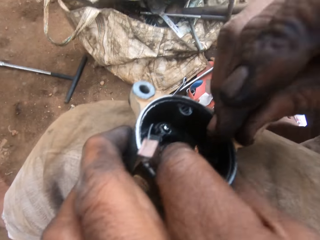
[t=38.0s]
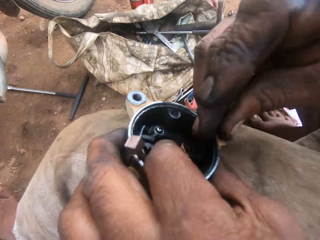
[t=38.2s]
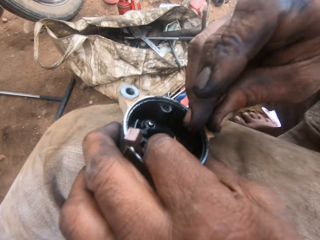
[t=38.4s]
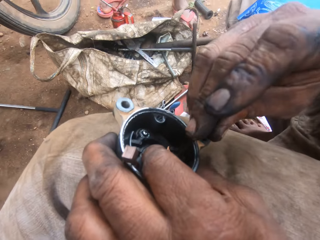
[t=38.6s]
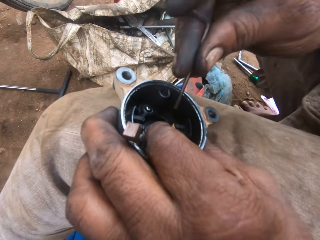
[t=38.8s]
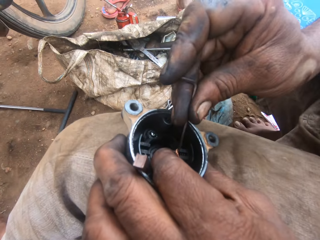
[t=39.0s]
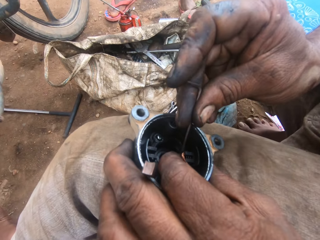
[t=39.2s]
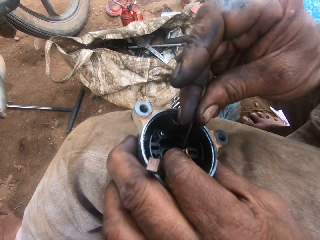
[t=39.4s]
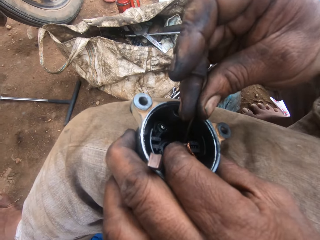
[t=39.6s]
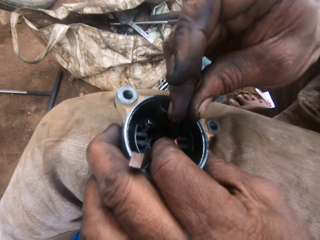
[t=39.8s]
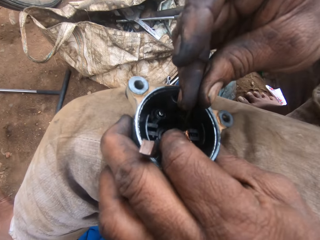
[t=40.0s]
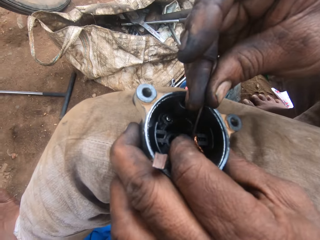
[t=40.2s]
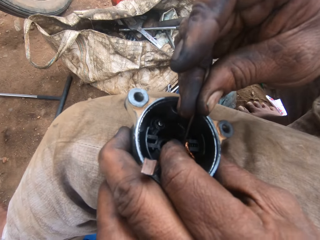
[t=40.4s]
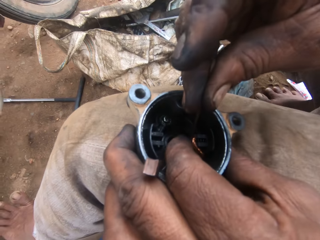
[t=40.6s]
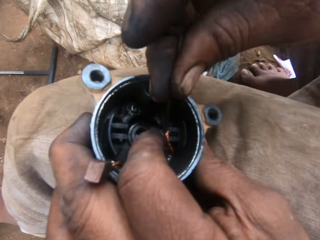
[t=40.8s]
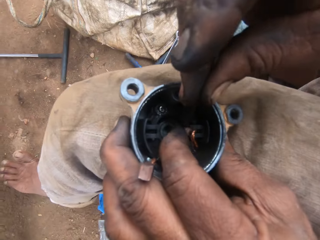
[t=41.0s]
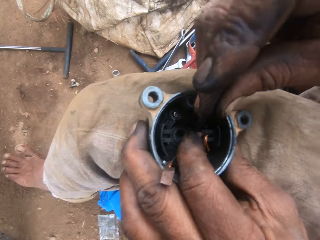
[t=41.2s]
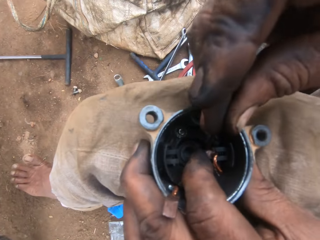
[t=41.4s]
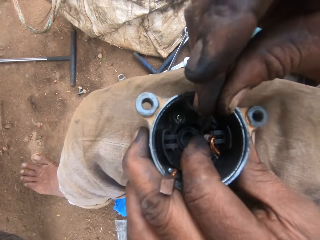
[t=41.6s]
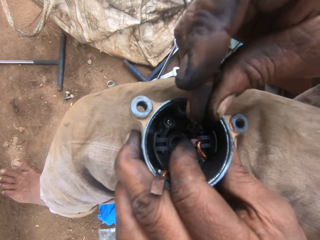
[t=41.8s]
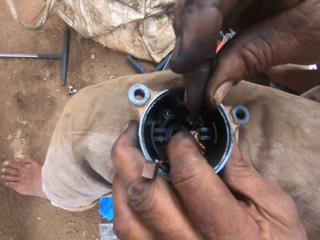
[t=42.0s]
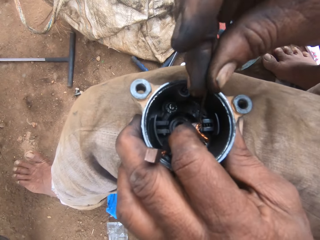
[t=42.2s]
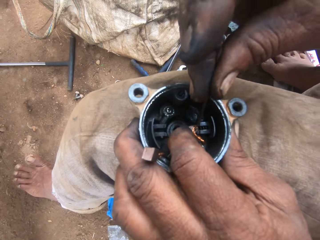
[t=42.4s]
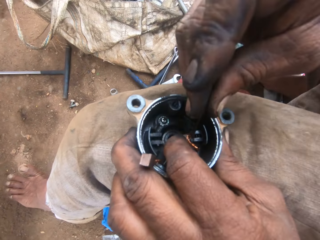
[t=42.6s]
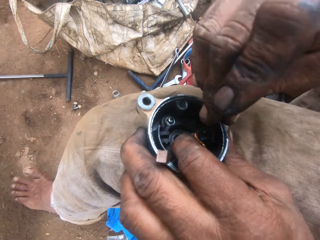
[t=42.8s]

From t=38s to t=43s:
The camera wearer pins the cables in the locking hub with the iron. They fix a motorbike magneto coil using a hex wrench.

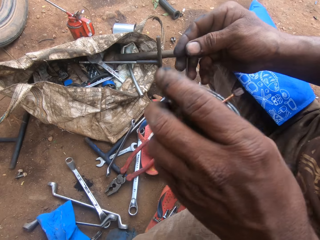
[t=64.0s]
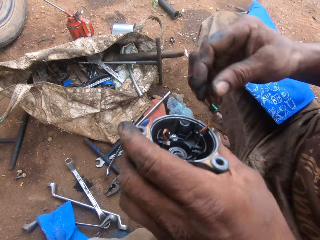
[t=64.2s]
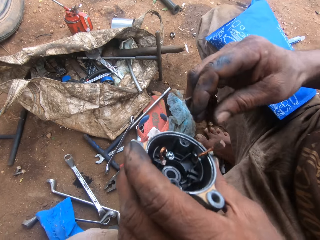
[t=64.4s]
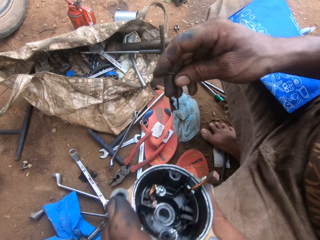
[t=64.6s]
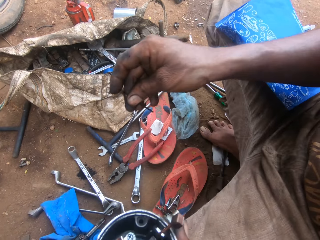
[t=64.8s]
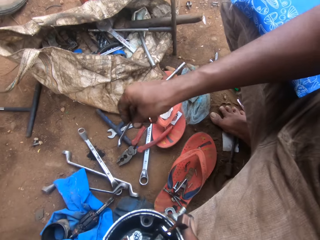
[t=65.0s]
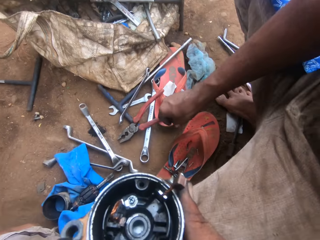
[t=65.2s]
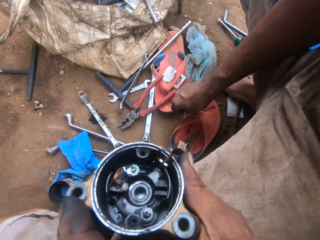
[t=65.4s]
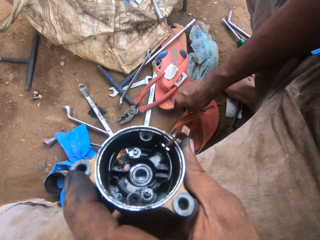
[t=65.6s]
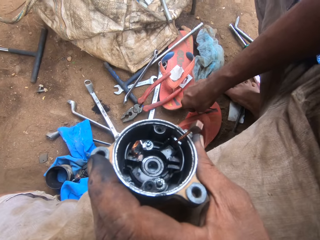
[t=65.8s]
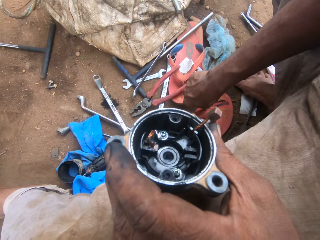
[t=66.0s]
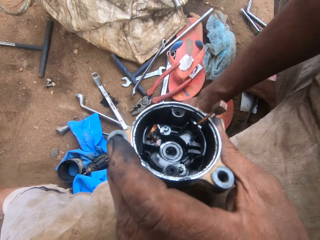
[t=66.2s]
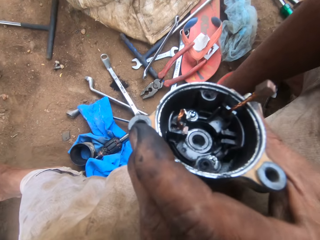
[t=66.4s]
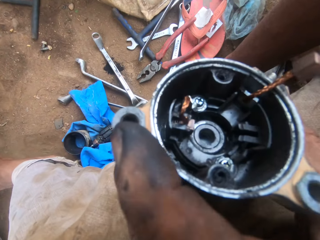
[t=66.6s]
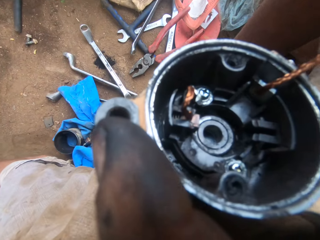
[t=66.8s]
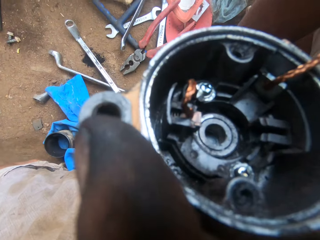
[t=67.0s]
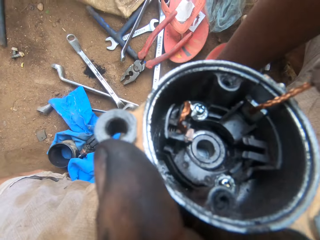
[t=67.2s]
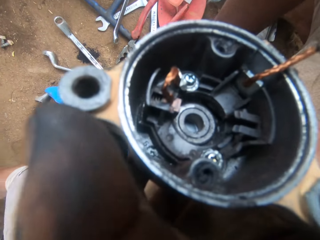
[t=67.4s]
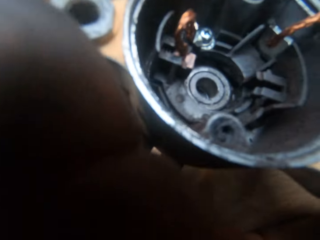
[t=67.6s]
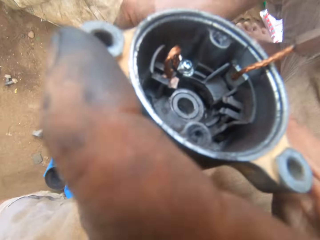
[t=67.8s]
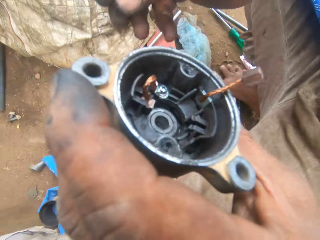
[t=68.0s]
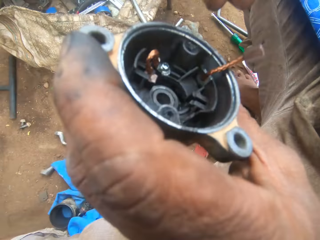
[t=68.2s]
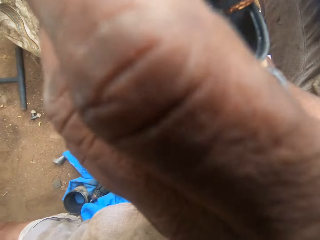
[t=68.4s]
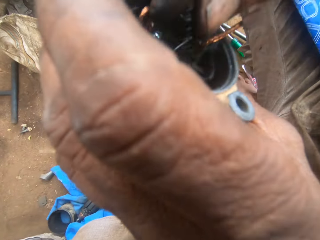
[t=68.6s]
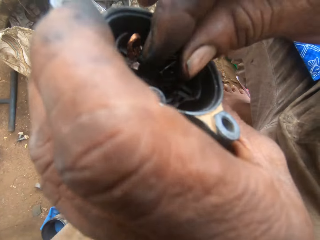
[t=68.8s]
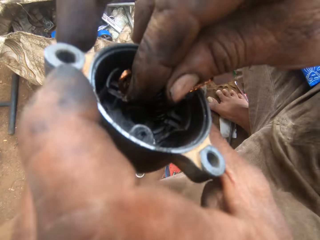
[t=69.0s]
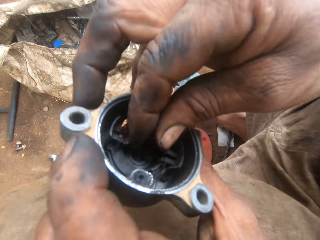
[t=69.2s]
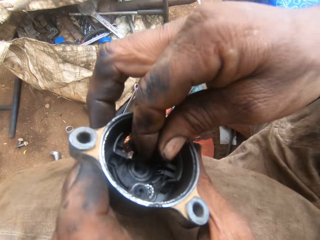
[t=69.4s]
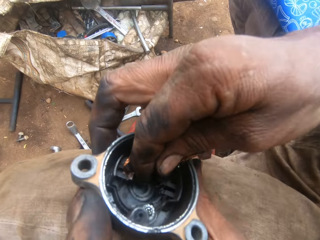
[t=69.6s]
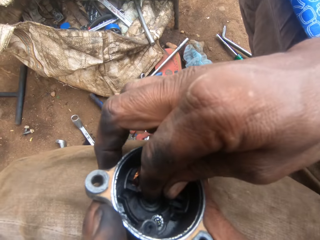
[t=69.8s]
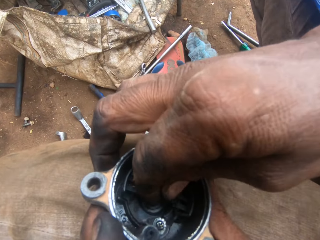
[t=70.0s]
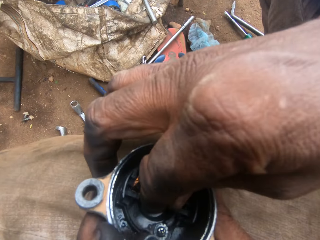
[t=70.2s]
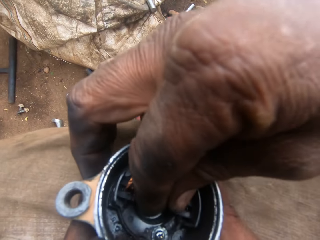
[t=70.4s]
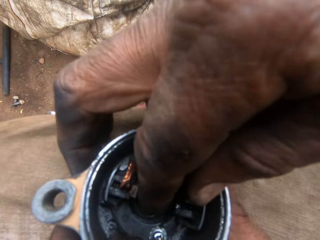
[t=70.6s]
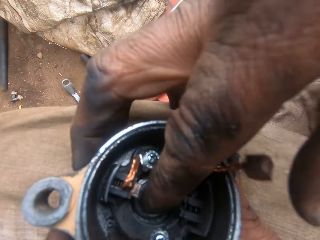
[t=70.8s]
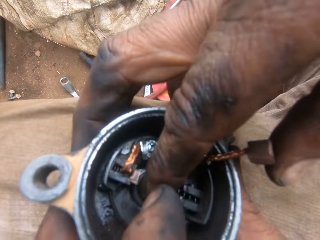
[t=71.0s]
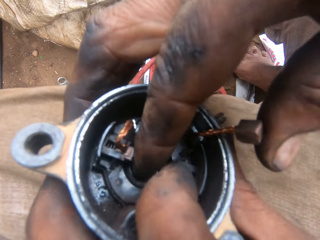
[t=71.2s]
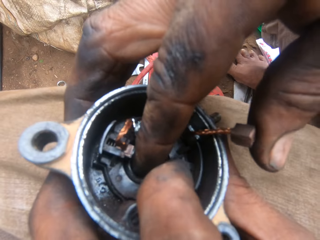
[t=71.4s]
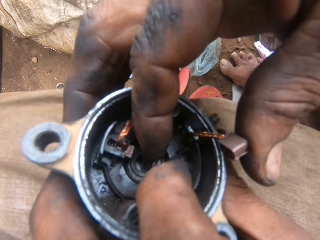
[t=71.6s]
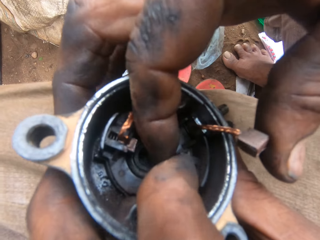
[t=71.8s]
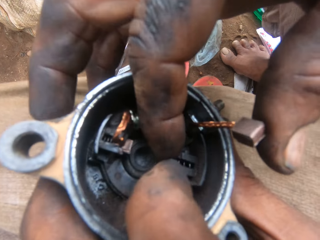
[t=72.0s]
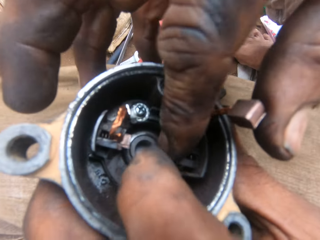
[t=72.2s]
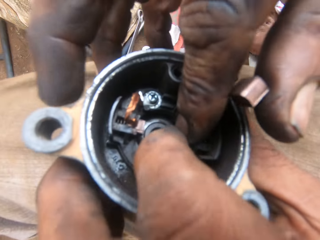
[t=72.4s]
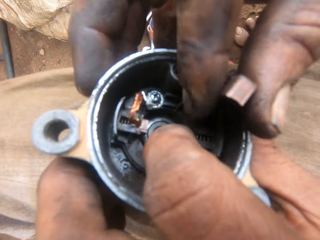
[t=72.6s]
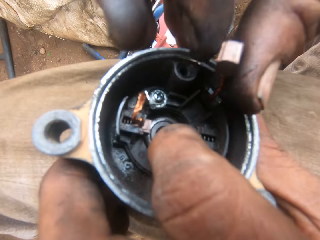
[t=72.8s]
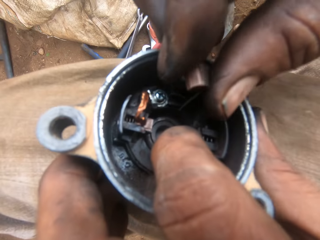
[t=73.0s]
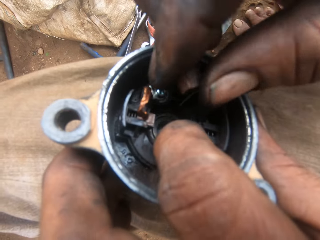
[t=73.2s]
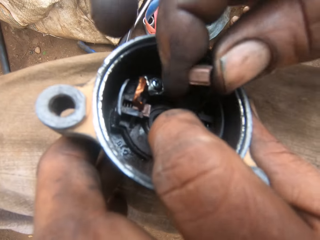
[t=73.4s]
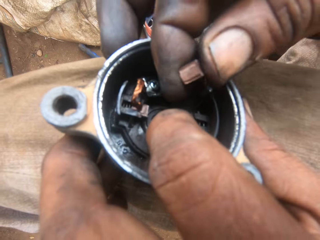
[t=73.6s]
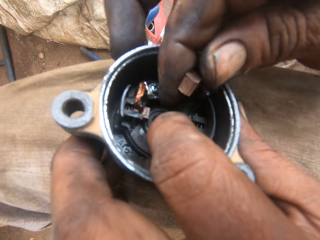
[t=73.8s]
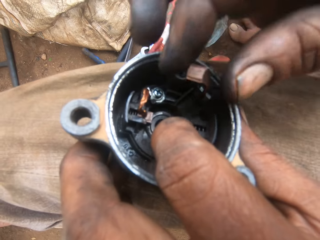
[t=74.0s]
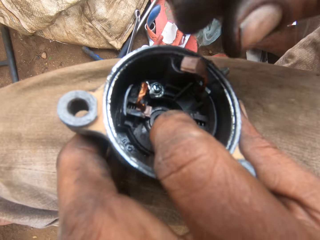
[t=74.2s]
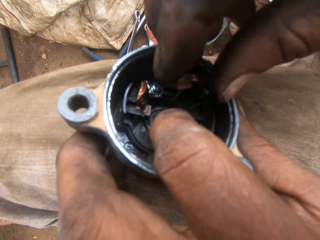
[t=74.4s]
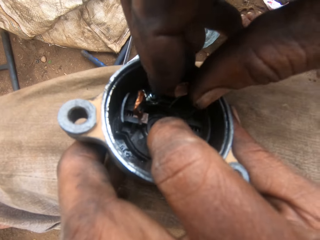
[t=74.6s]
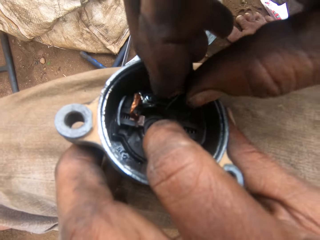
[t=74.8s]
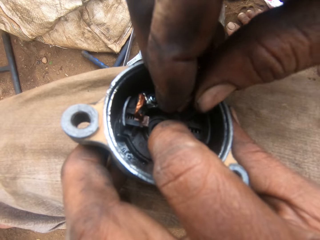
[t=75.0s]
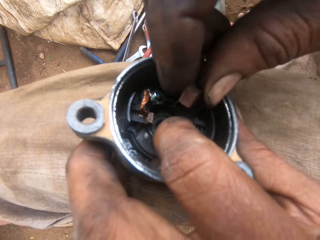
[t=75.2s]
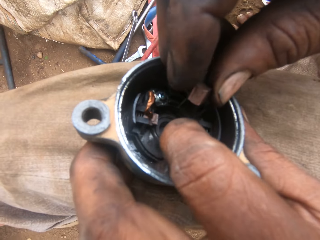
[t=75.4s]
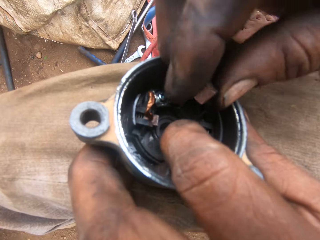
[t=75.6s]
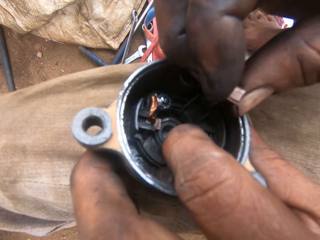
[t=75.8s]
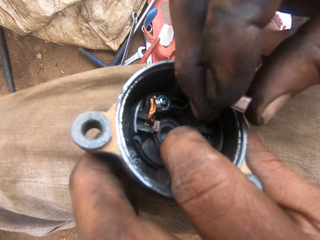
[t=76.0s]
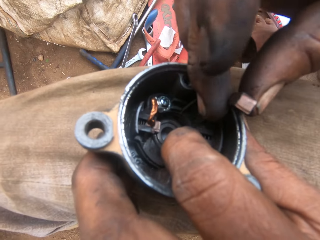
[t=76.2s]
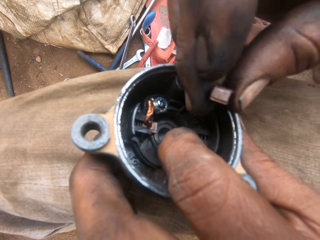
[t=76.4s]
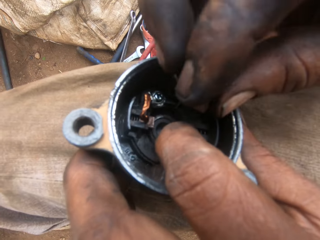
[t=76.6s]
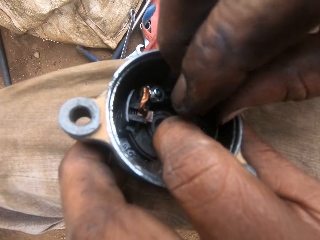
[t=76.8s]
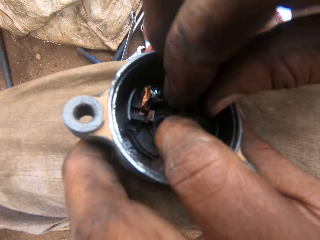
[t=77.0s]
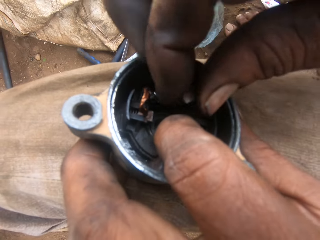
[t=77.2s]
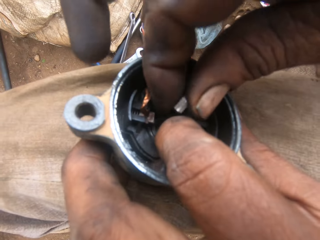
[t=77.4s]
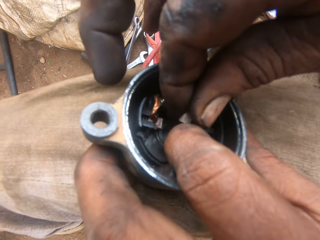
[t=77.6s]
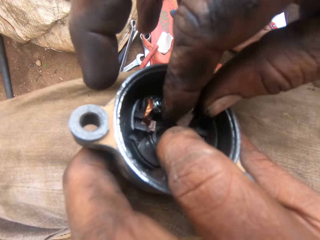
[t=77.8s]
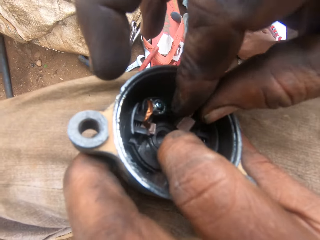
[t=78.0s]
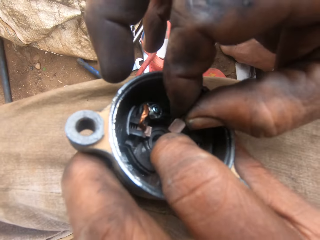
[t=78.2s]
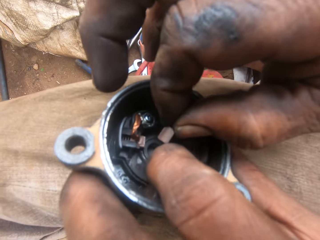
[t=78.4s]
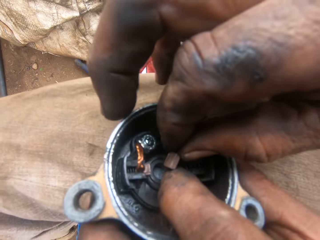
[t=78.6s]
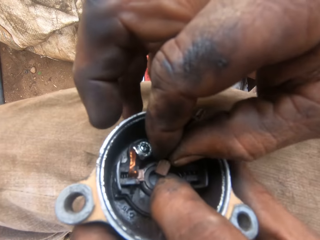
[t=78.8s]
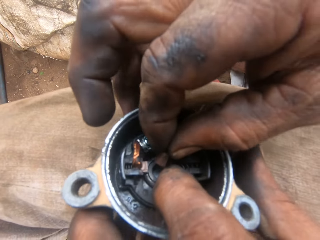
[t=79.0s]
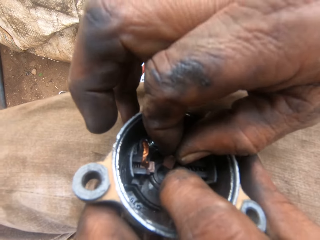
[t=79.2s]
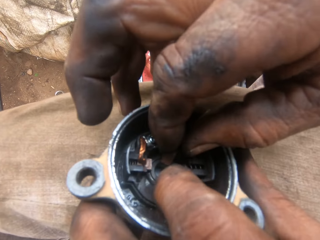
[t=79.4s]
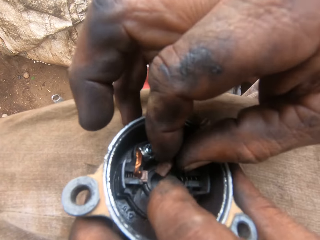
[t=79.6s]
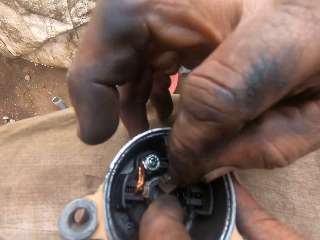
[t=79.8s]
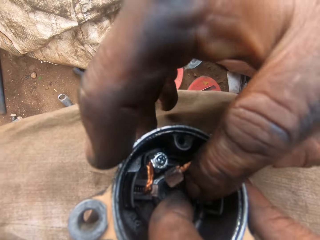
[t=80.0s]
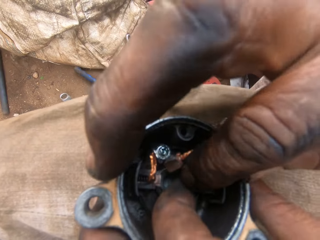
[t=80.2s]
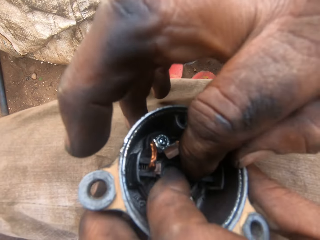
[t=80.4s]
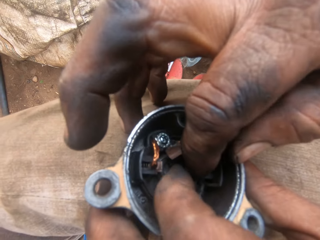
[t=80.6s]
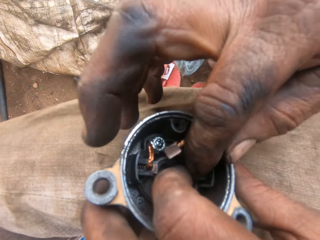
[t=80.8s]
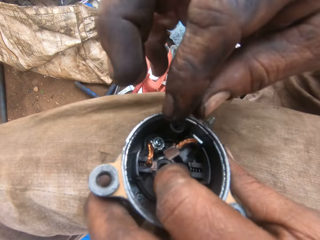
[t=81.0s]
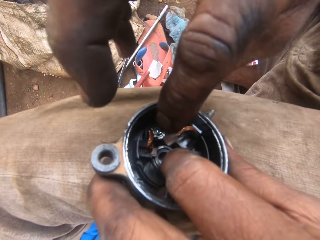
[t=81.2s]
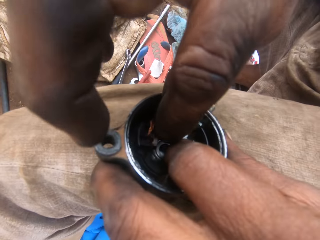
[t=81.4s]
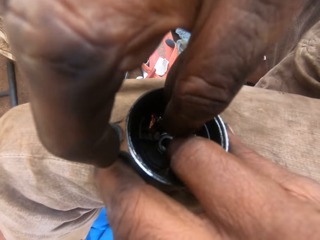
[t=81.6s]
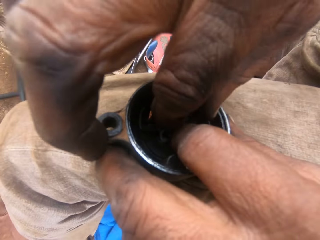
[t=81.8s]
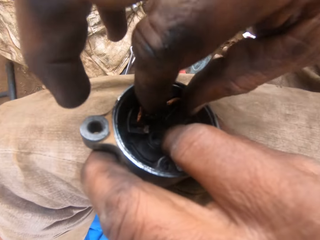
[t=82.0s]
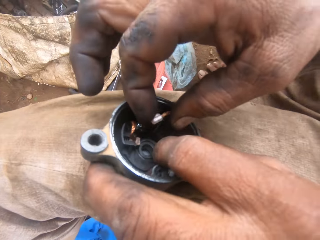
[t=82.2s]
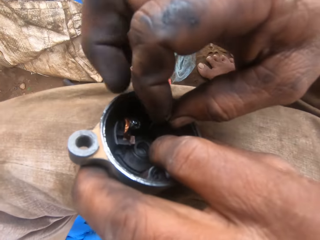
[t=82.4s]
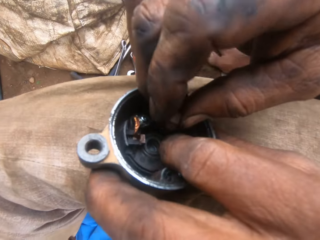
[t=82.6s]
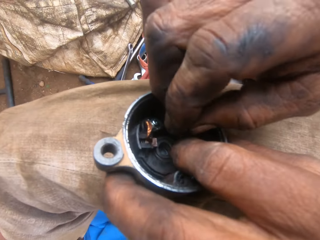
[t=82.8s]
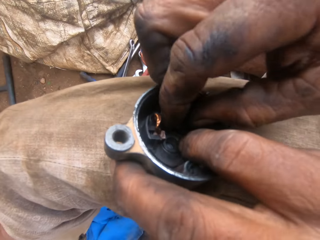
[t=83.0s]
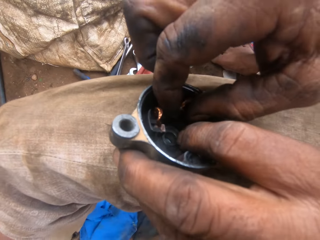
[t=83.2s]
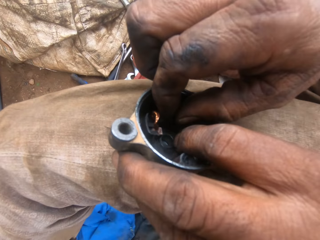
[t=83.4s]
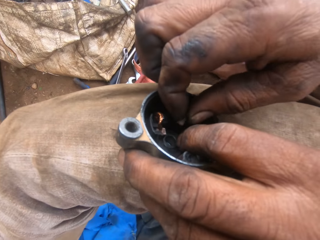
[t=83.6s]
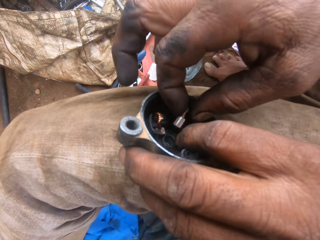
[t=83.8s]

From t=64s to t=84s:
The camera wearer drops the iron on the slippers. They move the motorbike magneto coil, fix the cables in a locking hub, and put a finger in the motorbike magneto coil. They fix the wire of the motorbike magneto coil with a hand.
